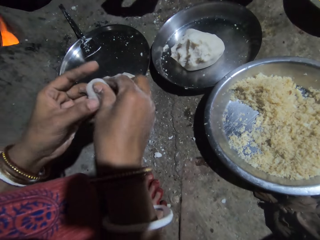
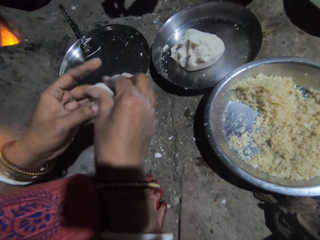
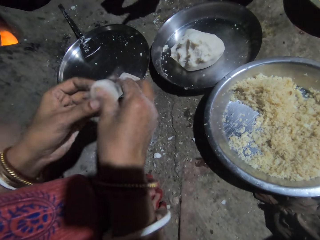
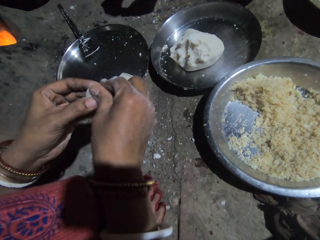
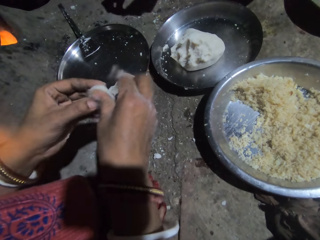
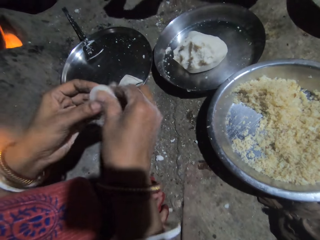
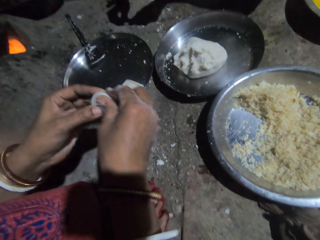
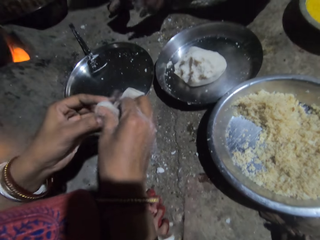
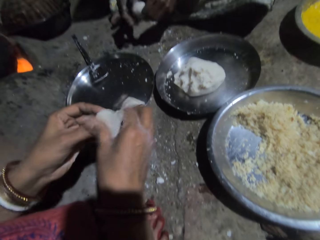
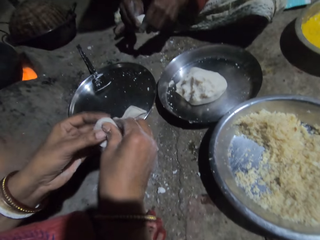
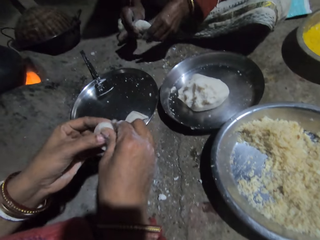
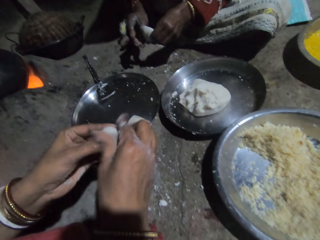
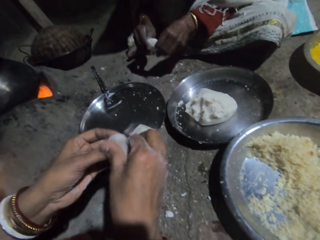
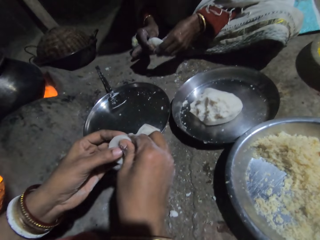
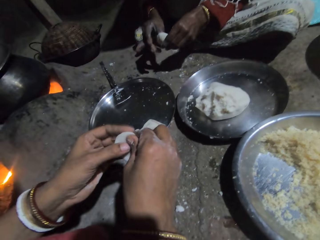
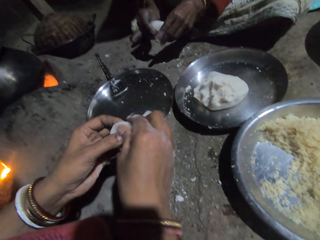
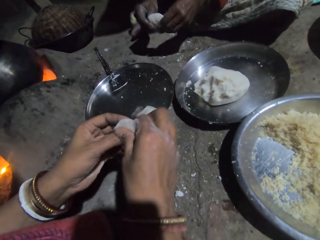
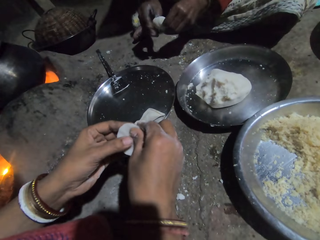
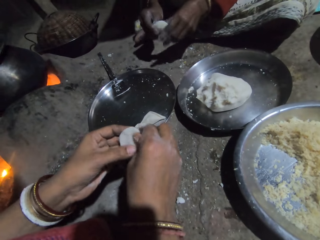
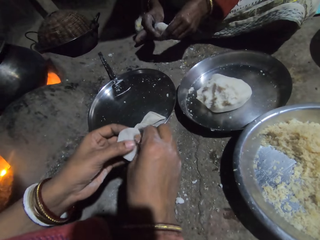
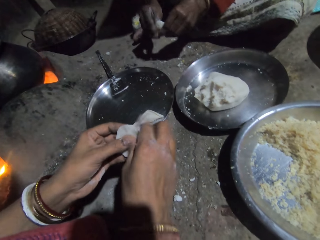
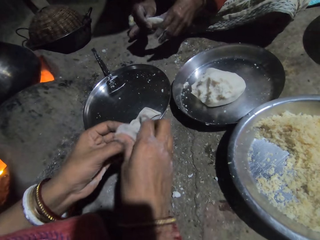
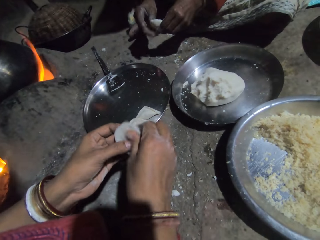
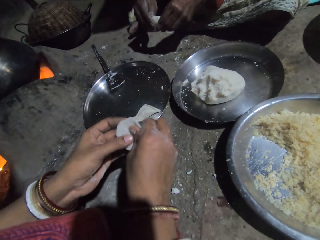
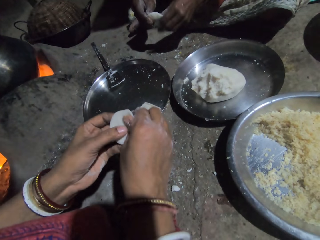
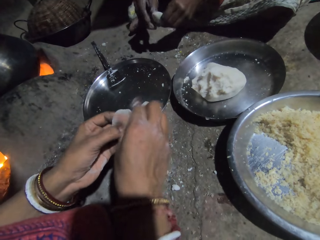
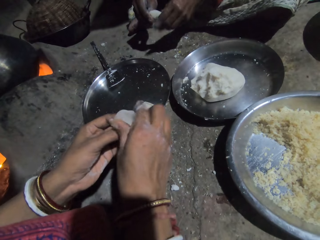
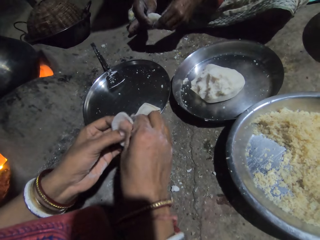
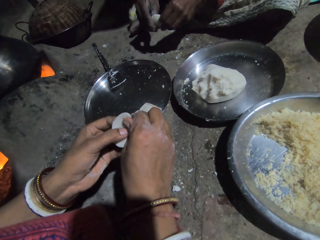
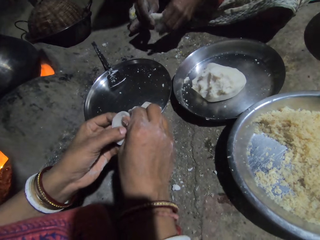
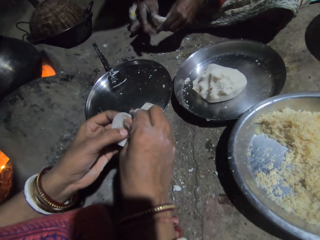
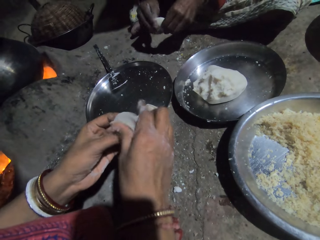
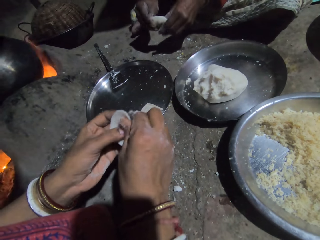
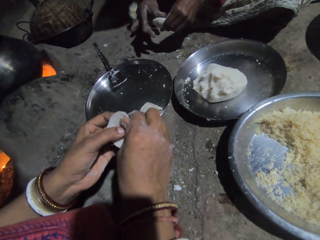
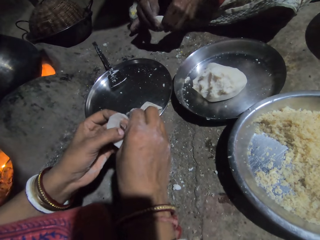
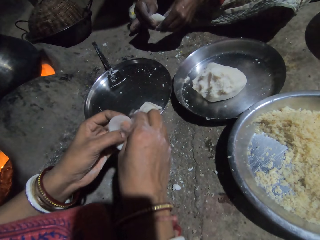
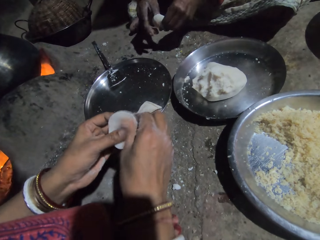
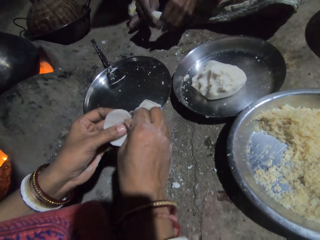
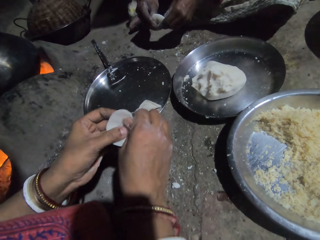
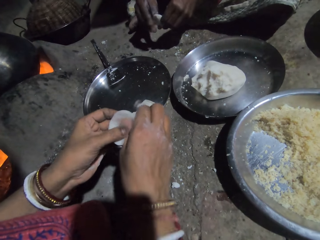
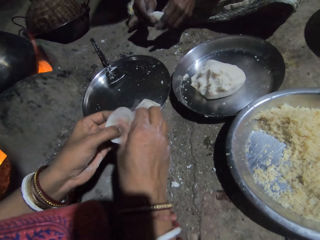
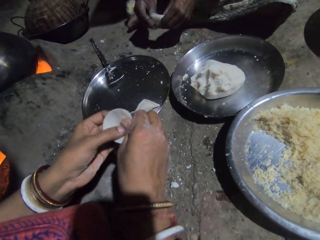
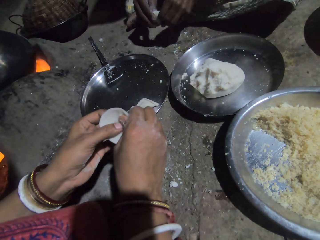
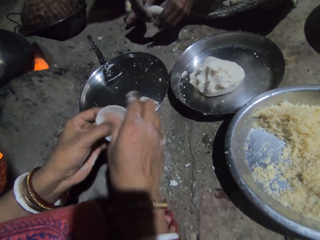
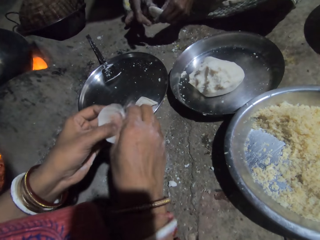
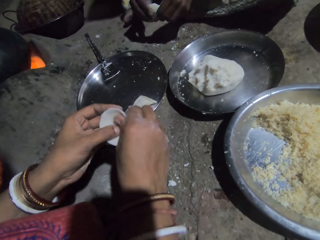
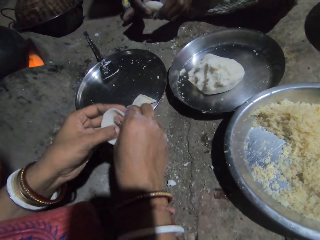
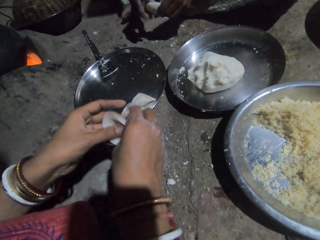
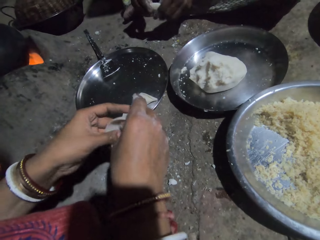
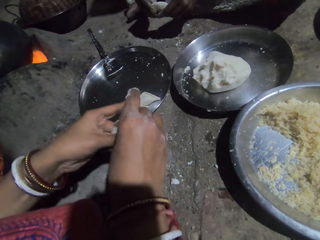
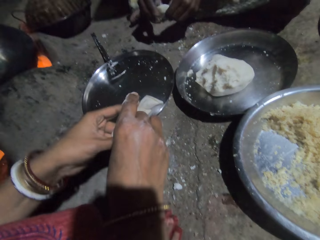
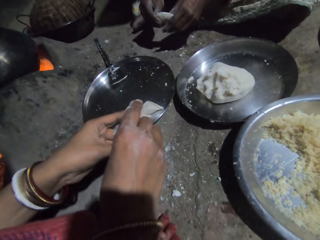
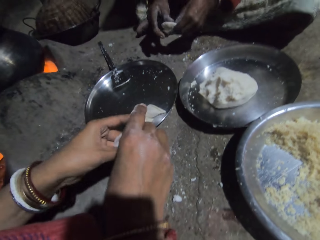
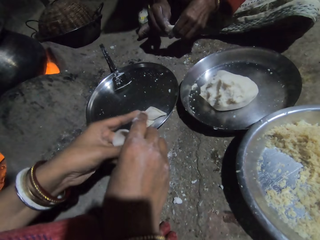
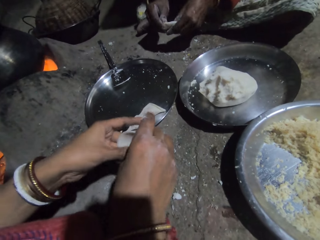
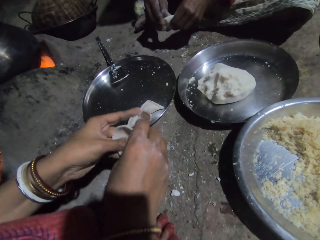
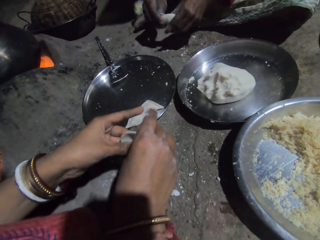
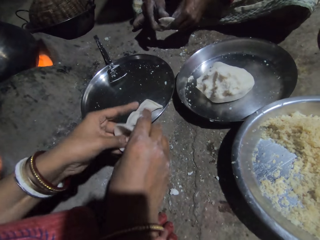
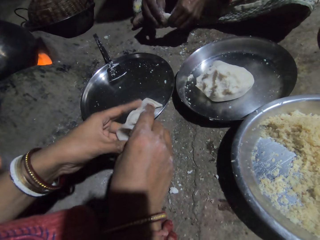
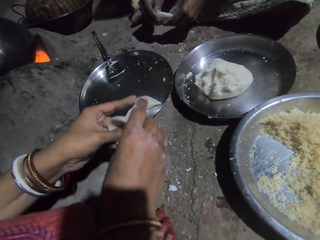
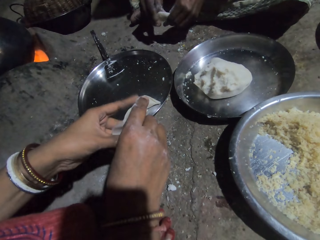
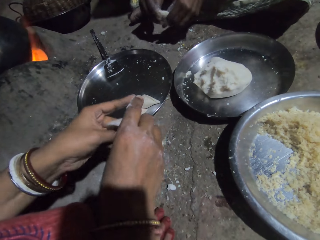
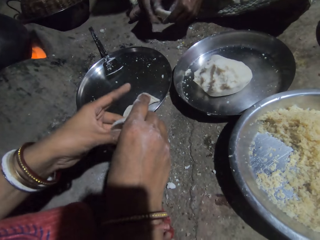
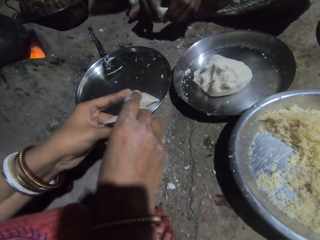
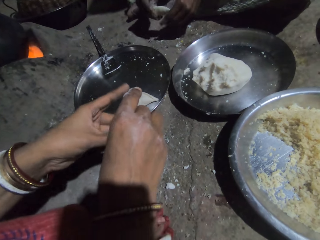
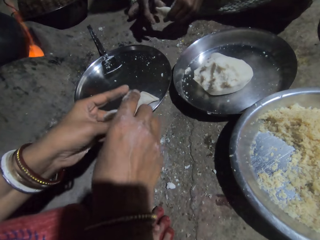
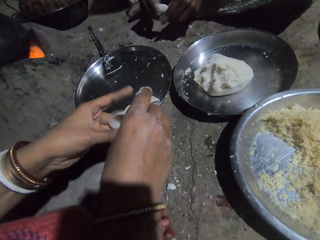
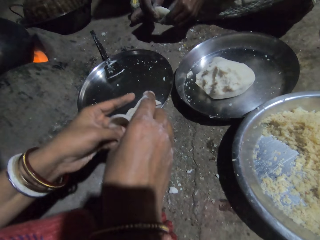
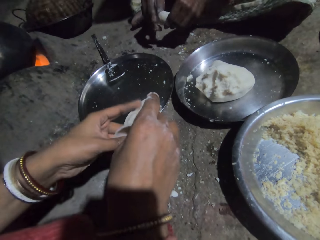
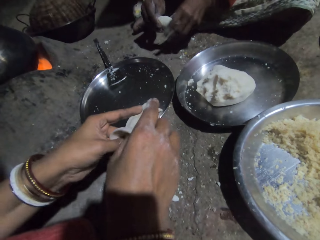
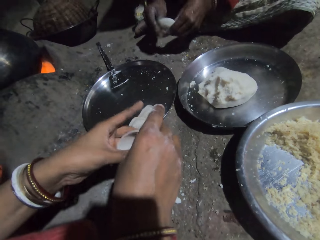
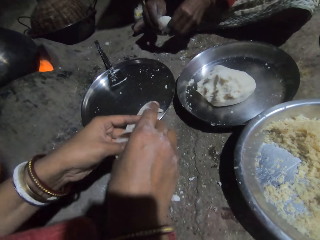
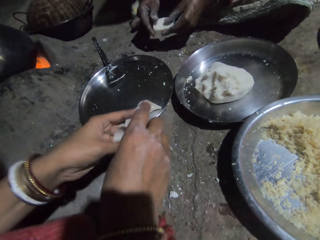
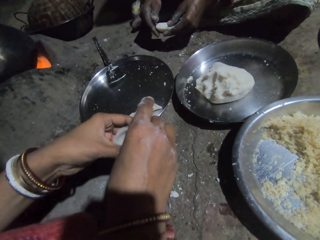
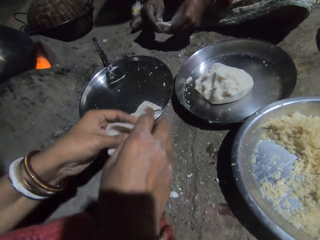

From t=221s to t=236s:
A person holds a dough. The person makes the dough. Another person makes a dough. The first person makes the dough. The other person makes the dough. The first person makes the dough. The other person makes the dough. The first person makes the dough. The other person makes the dough. The first person makes the dough. The other person makes the dough. The first person makes the dough. The other person makes the dough. The first person makes the dough.

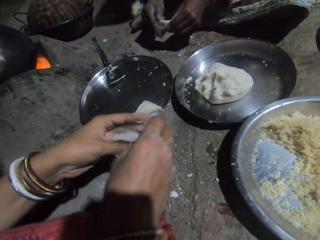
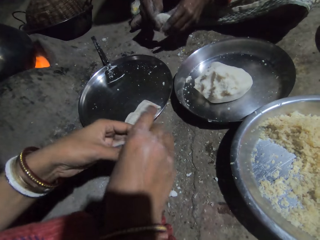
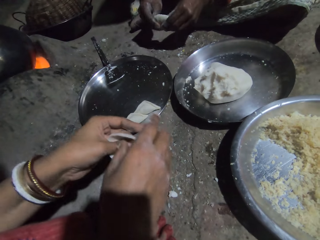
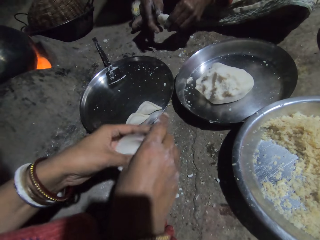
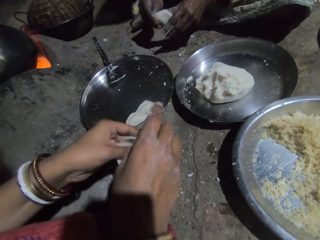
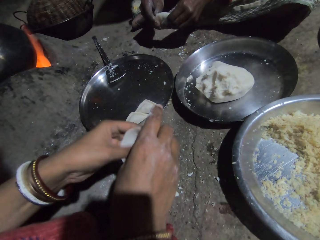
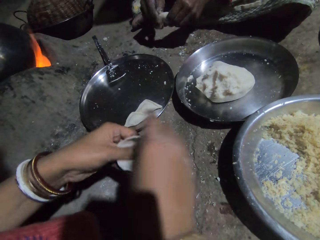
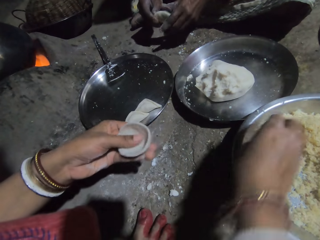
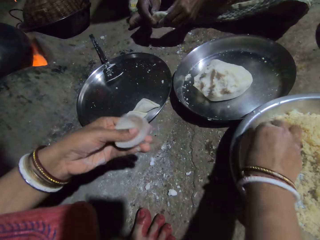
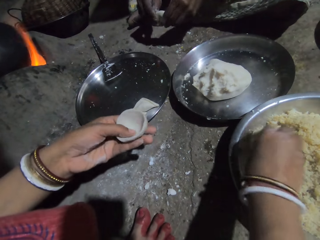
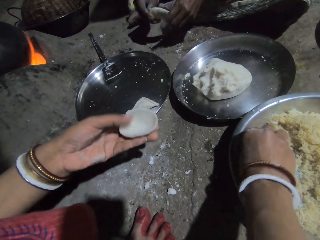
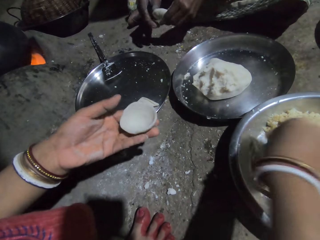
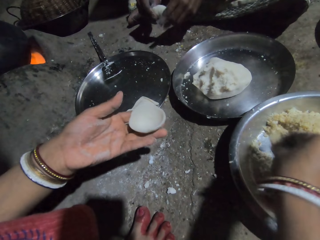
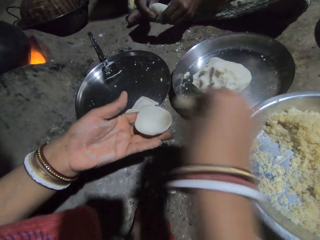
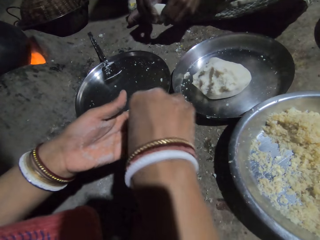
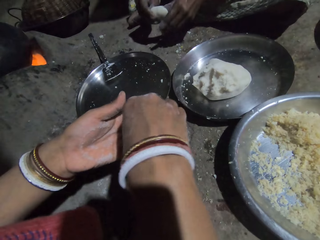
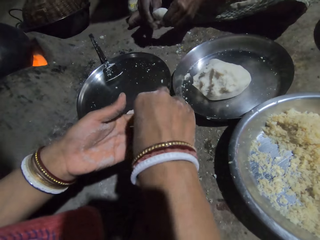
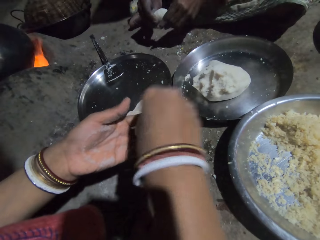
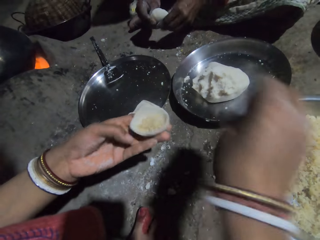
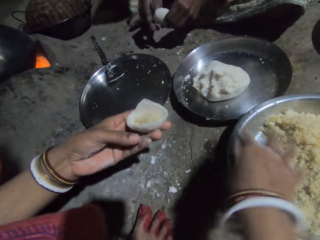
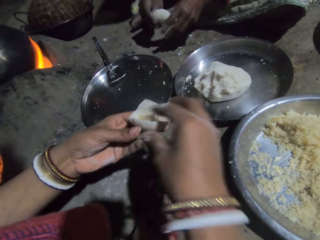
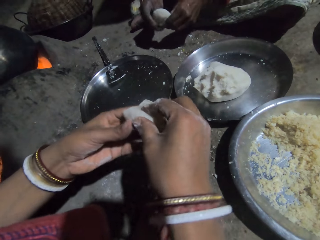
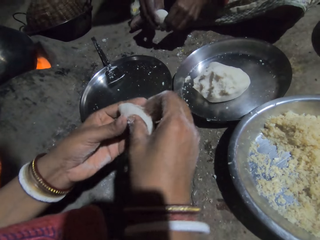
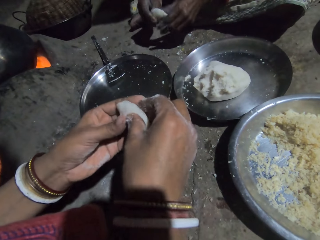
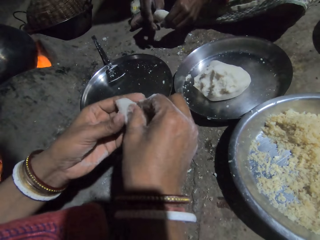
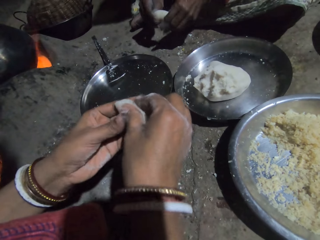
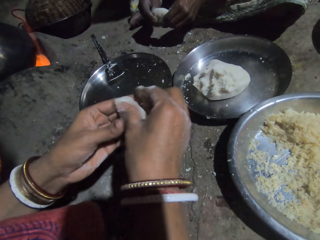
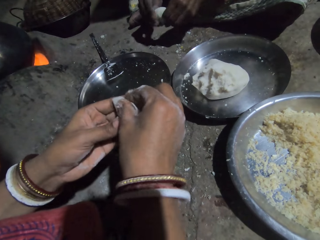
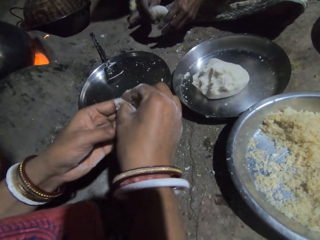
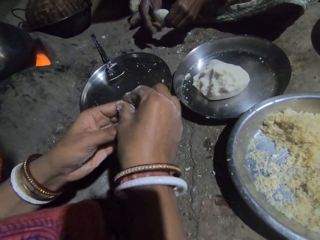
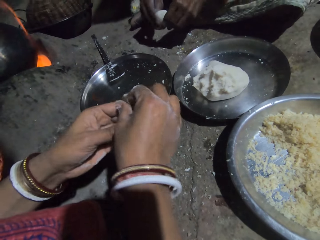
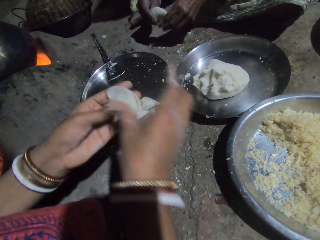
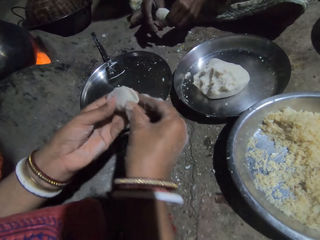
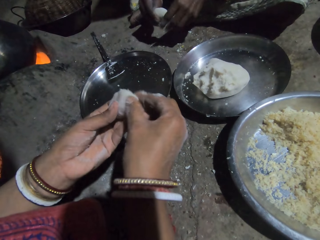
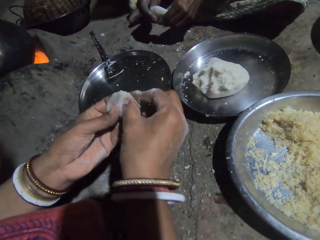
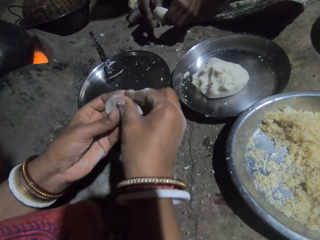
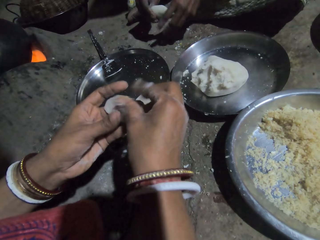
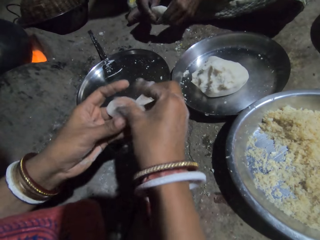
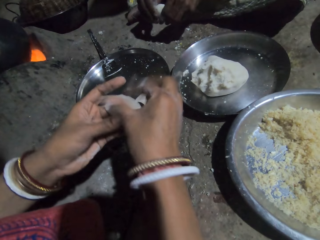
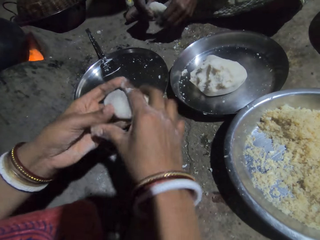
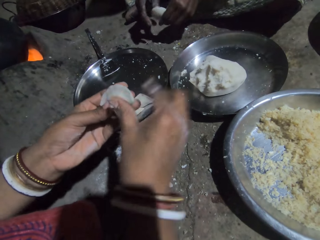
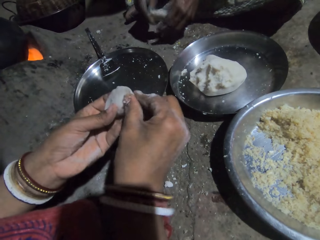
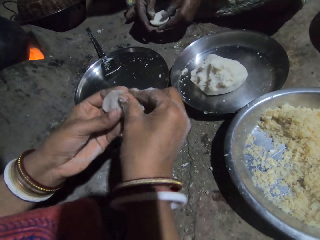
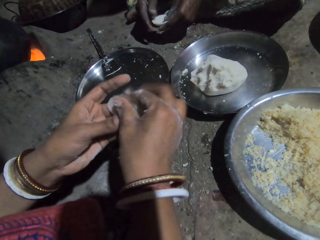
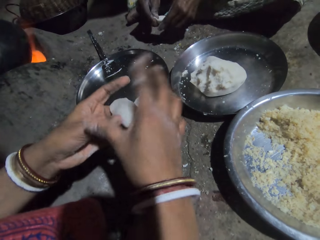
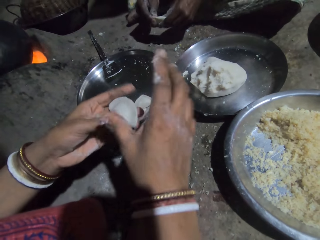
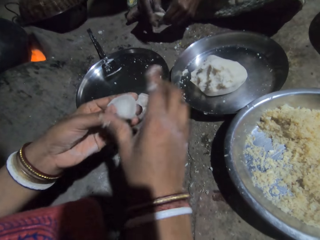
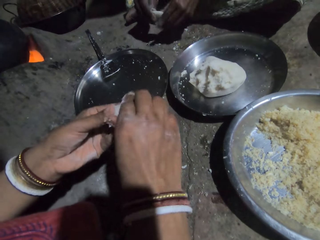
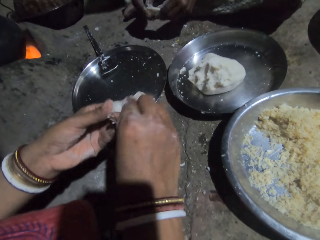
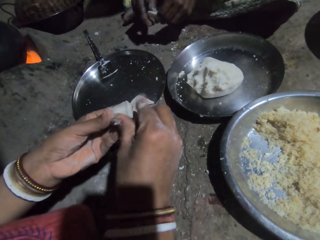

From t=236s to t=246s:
A person makes a dough. Another person makes a dough. The first person makes the dough. The camera wearer takes rice from the tray. The other person picks a masala. The first person makes the dough. The camera wearer puts the rice in the dough. The other person puts the masala in the dough. The first person makes the dough. The other person throws the masala in the tray. The camera wearer molds the dough. The first person makes the dough. The other person closes the dough. The first person makes the dough. The other person closes the dough. The first person makes the dough.
